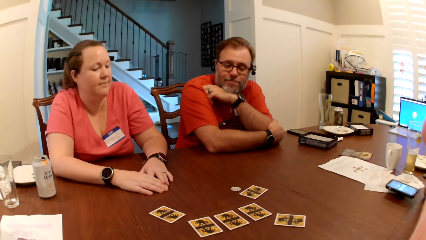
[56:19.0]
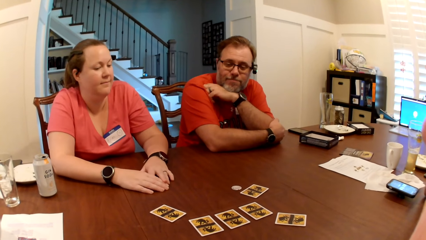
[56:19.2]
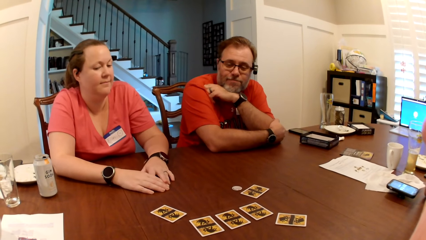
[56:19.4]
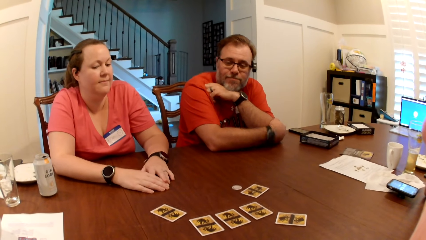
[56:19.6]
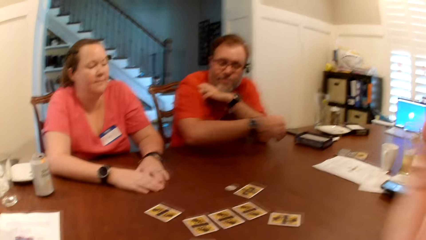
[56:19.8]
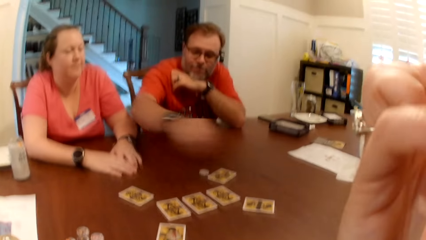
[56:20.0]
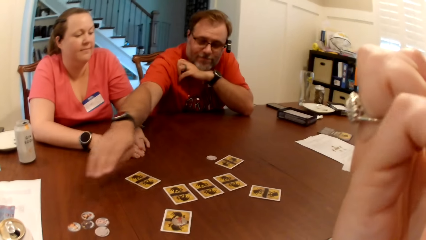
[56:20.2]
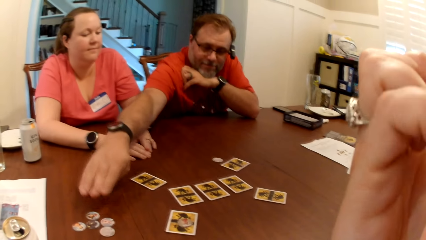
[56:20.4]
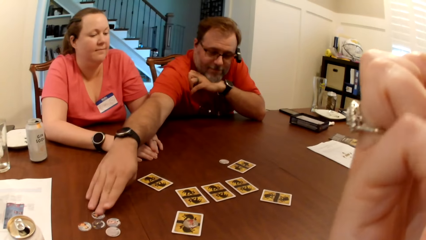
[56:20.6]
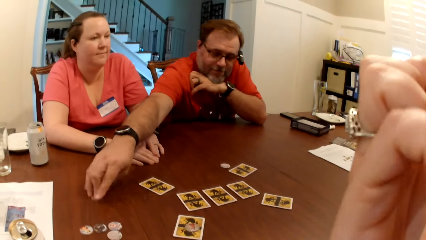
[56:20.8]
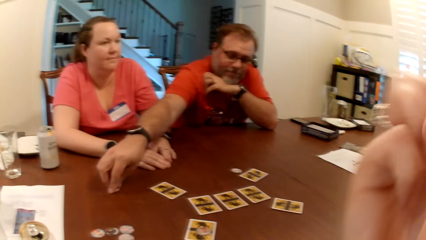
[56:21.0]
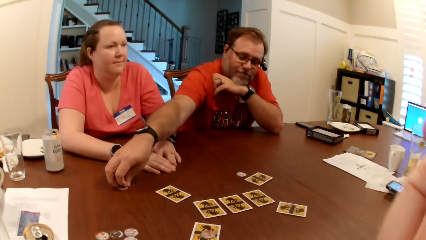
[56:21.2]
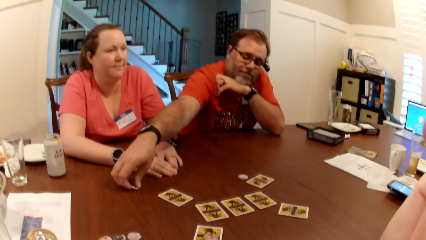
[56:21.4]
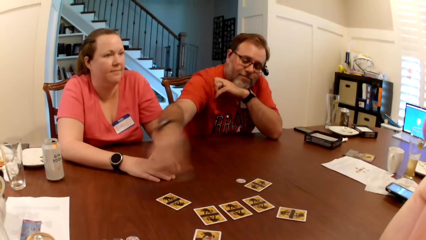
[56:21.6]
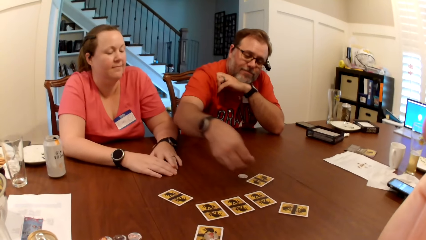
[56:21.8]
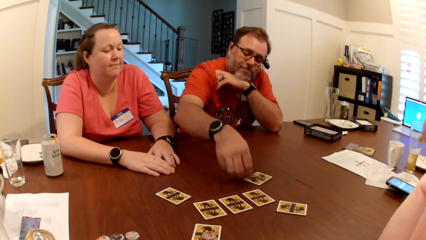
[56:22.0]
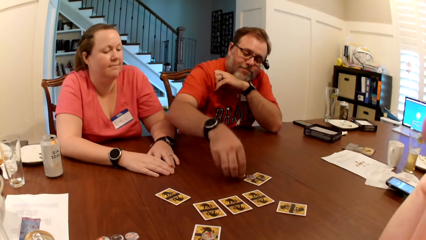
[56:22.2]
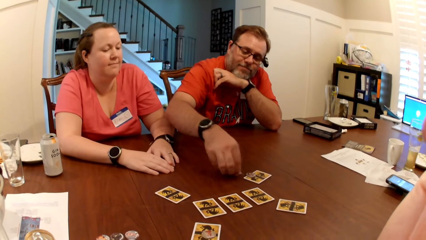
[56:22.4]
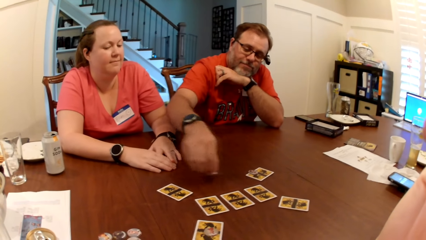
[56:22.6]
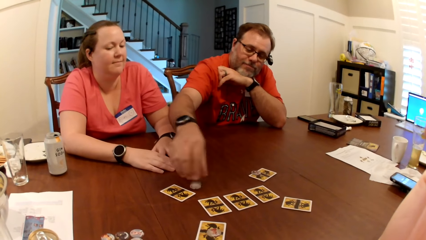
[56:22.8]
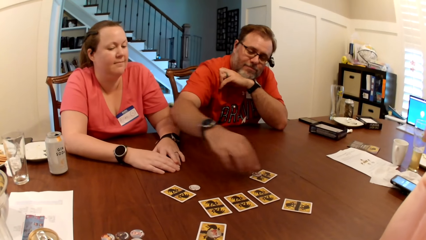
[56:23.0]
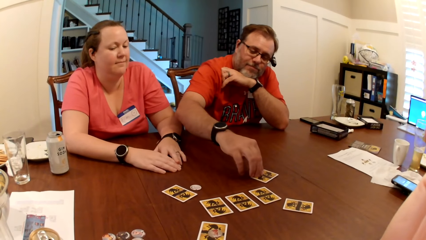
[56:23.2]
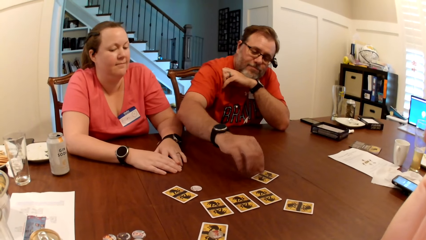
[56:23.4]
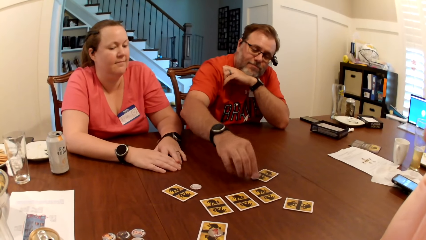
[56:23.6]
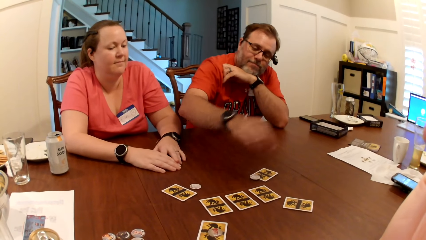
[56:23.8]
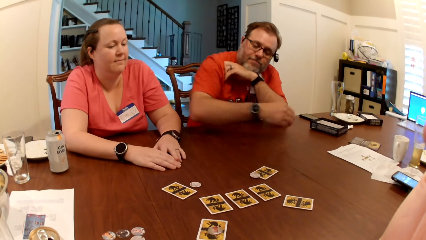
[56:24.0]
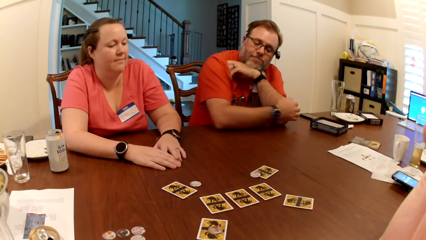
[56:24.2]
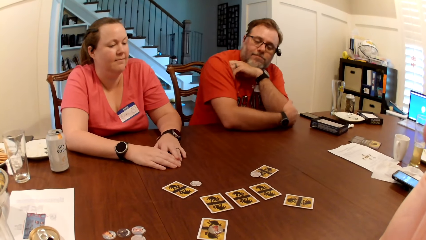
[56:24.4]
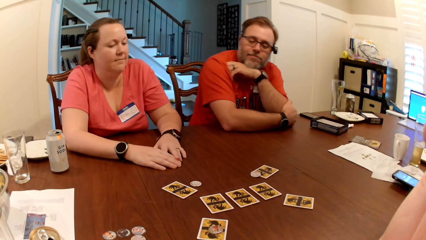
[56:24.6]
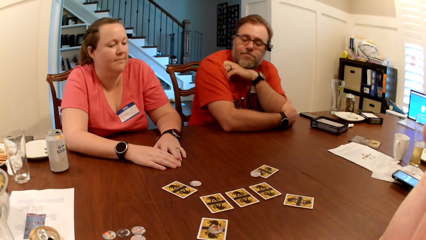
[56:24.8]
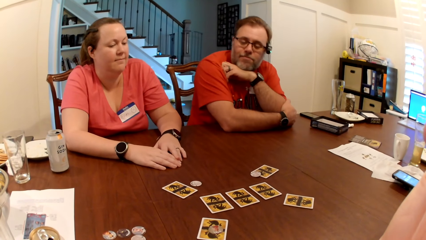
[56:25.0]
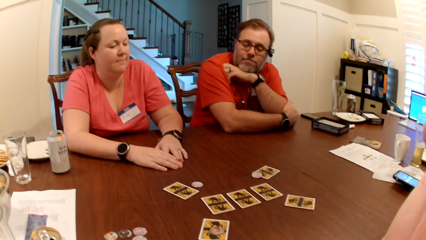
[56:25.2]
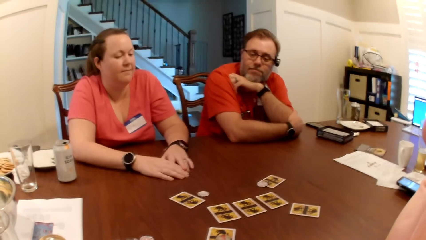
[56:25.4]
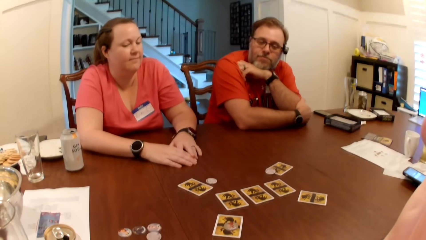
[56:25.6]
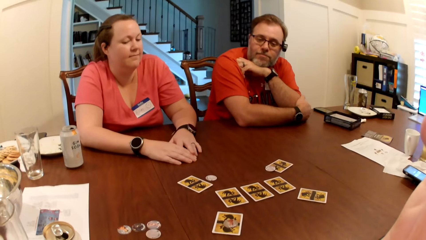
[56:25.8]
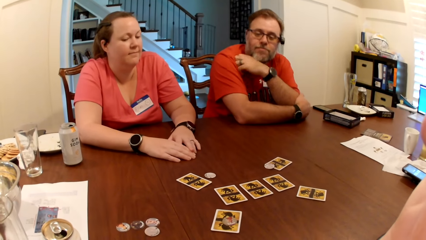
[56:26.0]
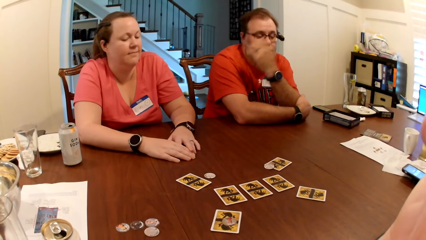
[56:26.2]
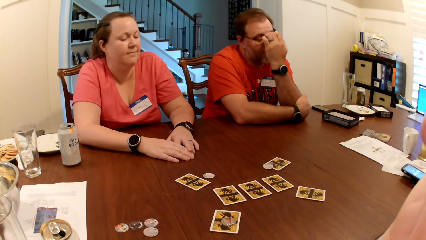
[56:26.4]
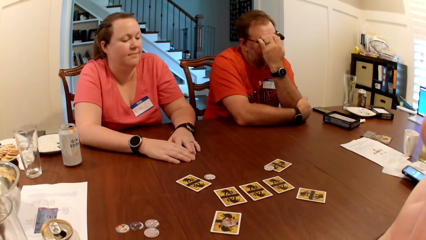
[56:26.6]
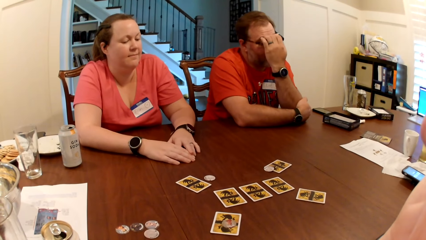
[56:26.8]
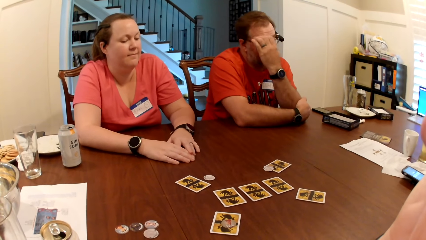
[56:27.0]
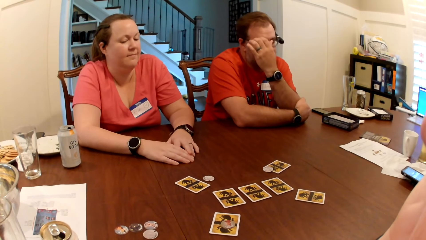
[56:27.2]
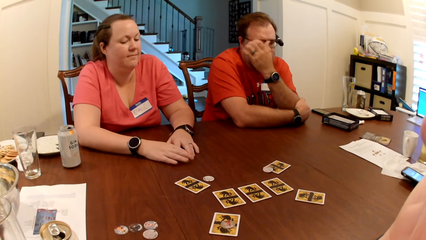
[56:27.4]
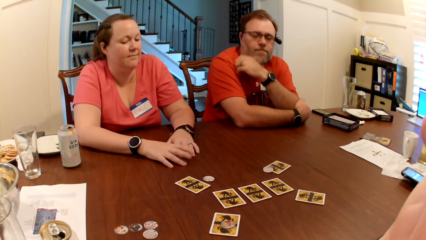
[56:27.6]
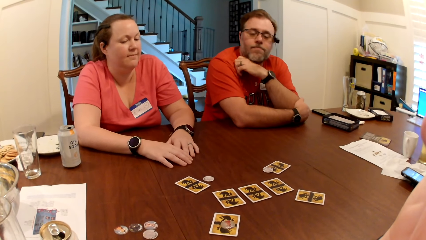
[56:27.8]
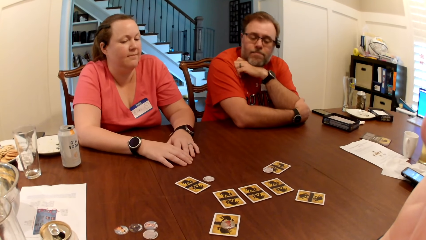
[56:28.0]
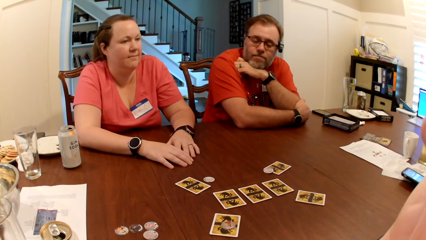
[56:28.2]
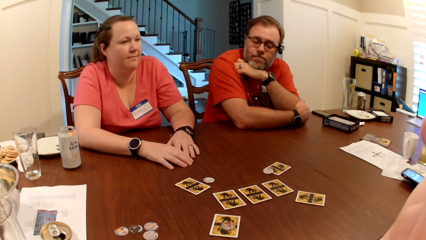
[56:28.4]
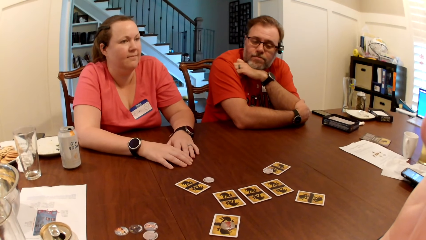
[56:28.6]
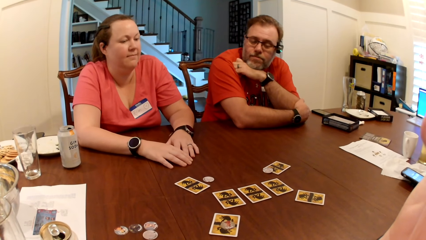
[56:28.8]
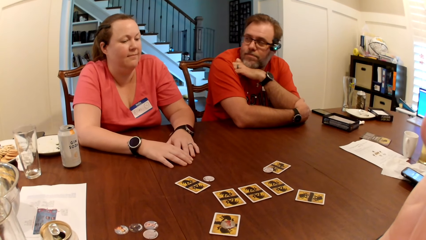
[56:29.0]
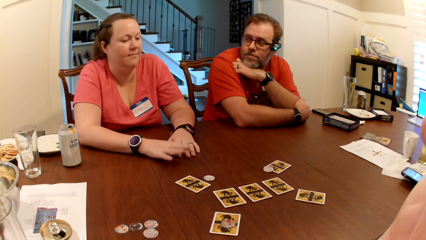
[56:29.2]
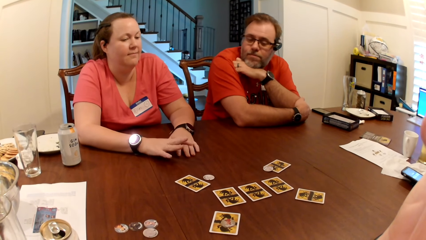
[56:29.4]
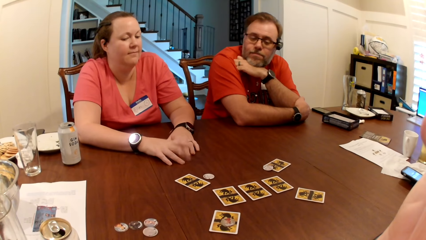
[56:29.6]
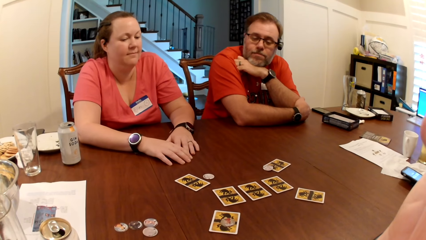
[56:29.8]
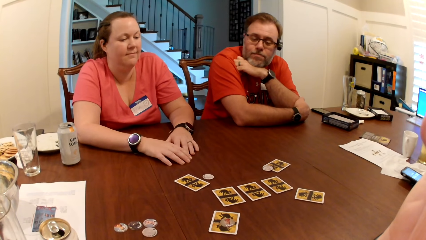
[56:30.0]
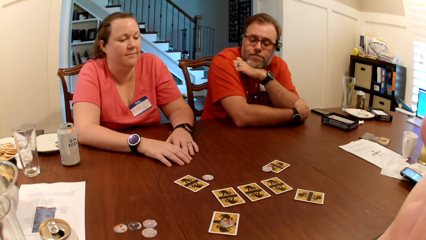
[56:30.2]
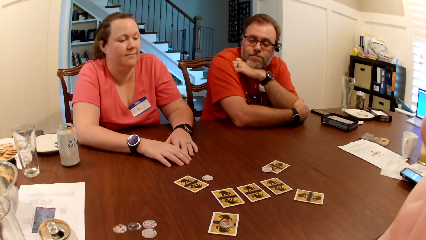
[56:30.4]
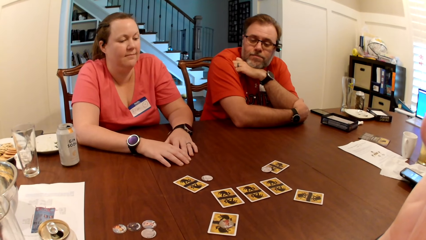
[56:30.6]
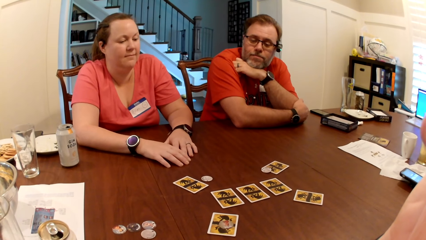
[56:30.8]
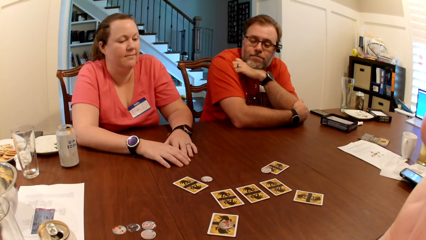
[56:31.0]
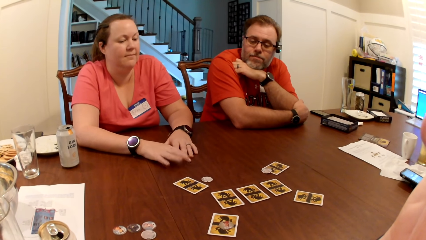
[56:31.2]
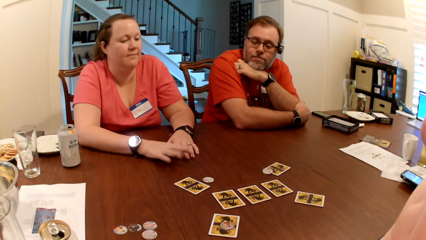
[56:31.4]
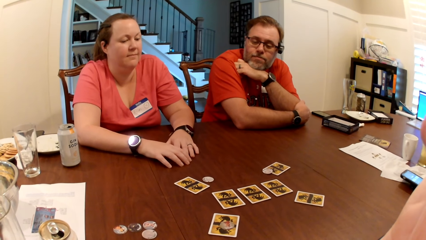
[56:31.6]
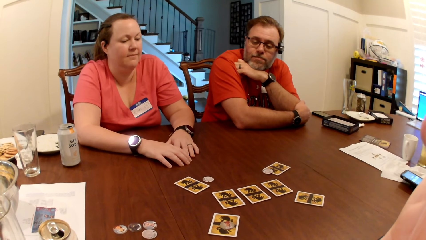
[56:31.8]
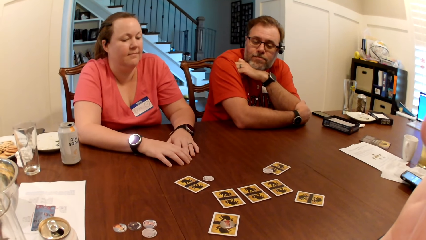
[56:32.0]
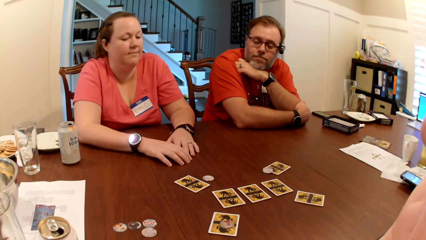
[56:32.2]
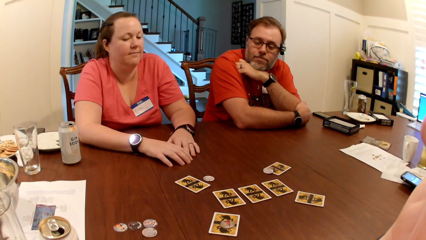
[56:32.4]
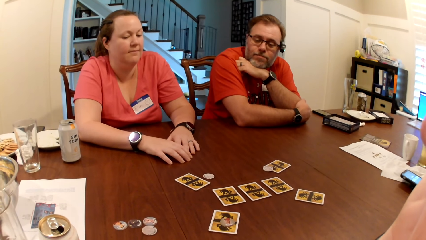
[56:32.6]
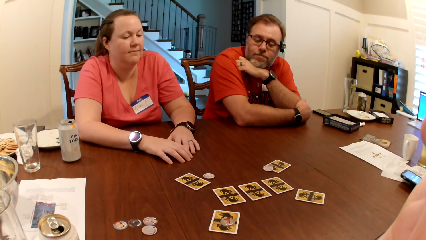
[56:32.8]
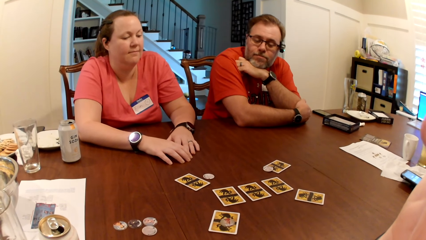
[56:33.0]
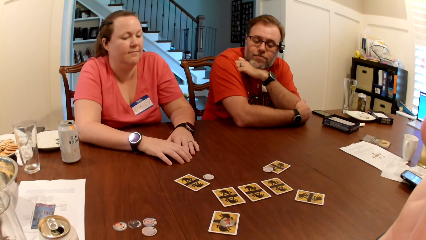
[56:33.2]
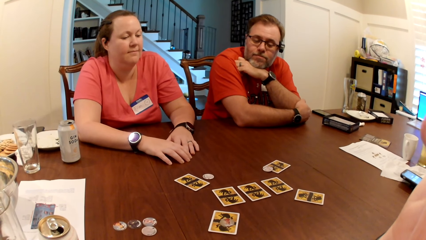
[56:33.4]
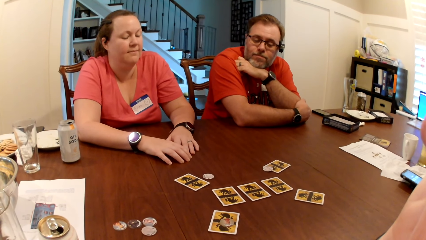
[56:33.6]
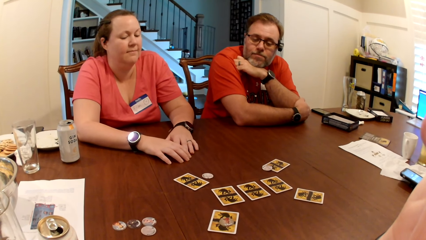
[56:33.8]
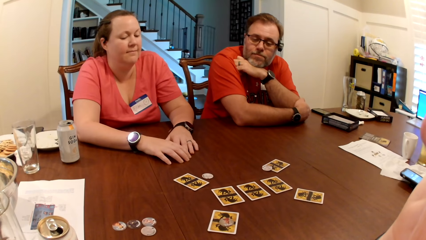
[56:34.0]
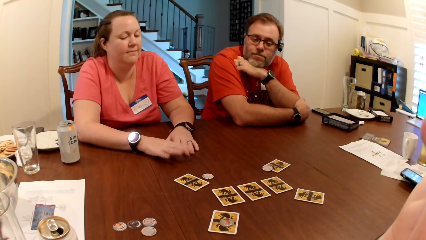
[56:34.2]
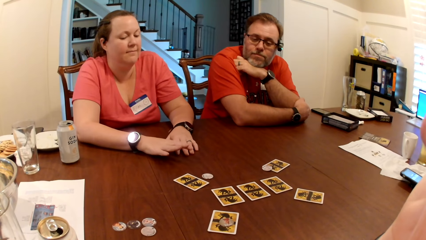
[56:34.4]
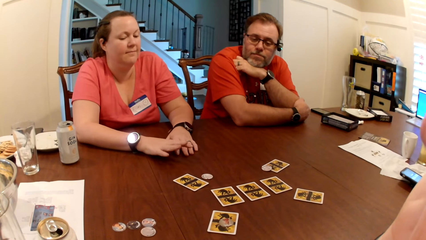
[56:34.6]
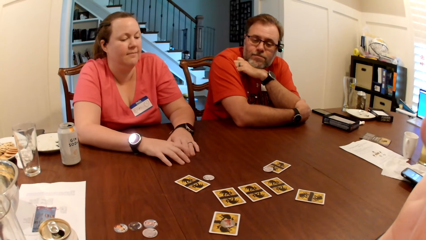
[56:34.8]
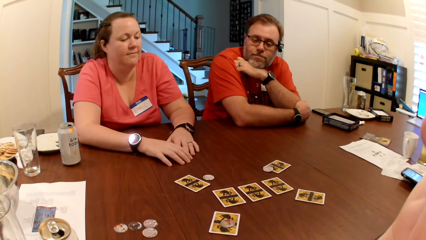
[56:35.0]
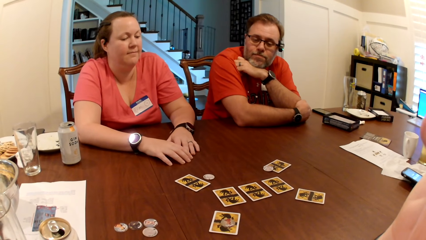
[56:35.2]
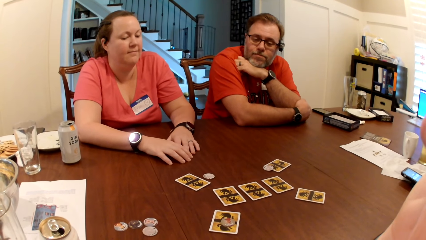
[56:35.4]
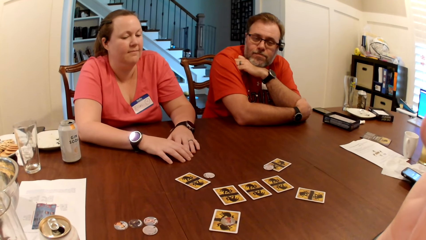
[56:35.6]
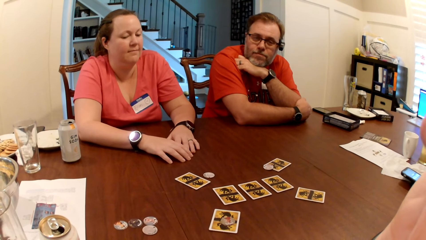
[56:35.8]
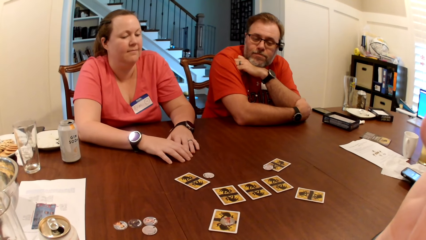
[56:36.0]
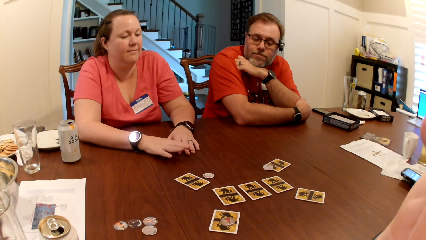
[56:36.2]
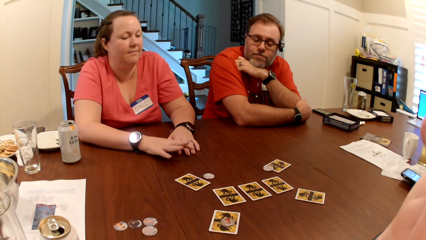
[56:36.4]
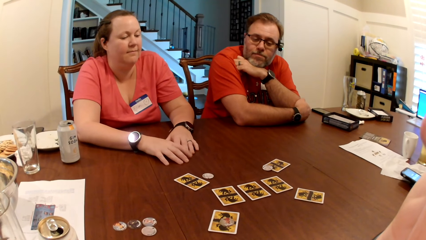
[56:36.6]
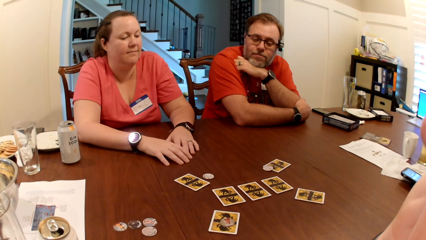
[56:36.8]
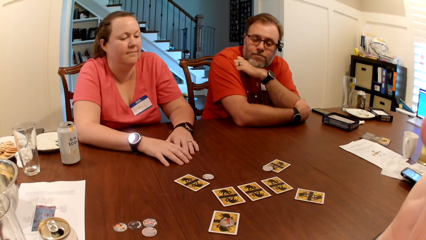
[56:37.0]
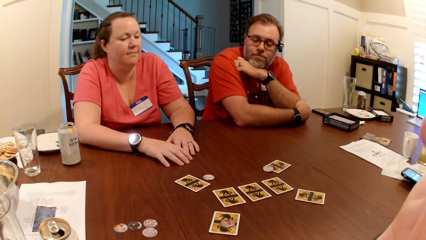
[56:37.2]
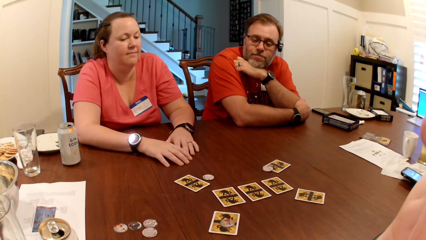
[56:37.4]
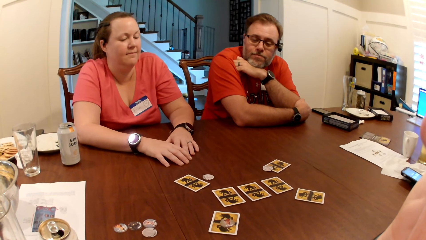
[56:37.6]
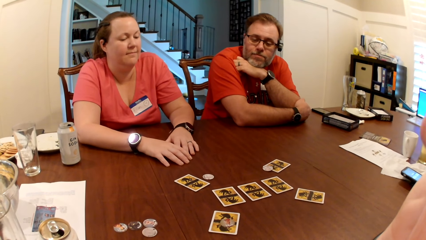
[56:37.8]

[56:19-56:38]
The man picks up a card coin or game piece on the table with his right hand. He drops the card coin on a card on the table with his right hand. He picks up the card coin on the table with his right hand. He moves the game piece. He drops the card coin on the table with his right hand. He flips the card coin on the table with his right hand. The camera wearer pauses. The man scratches his face with his left hand. The woman taps the table with her right hand.
